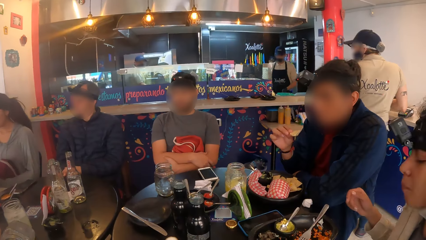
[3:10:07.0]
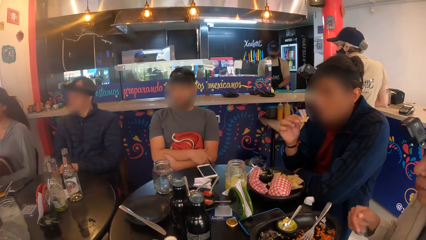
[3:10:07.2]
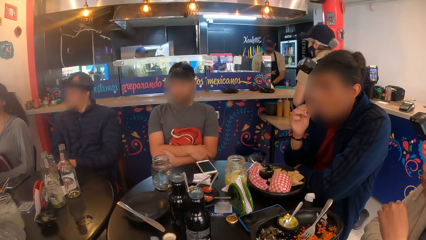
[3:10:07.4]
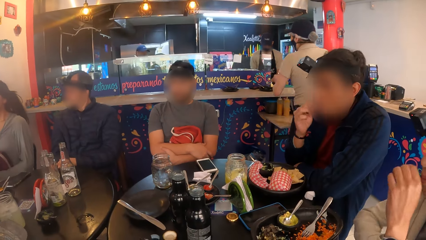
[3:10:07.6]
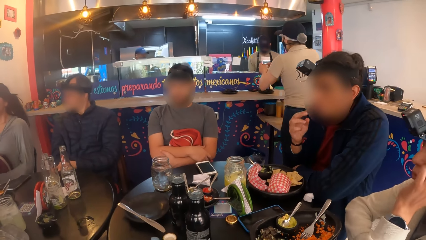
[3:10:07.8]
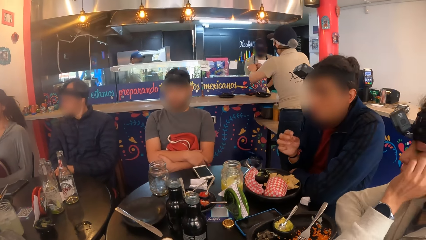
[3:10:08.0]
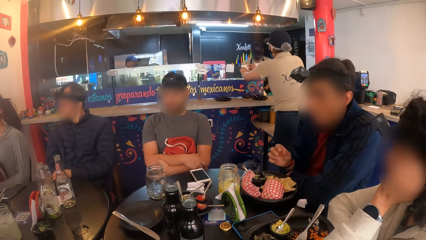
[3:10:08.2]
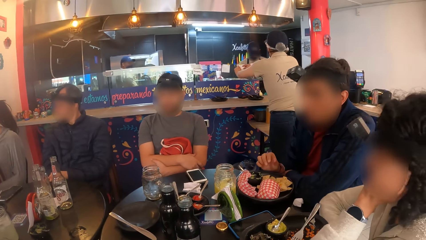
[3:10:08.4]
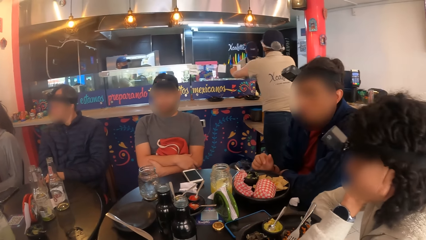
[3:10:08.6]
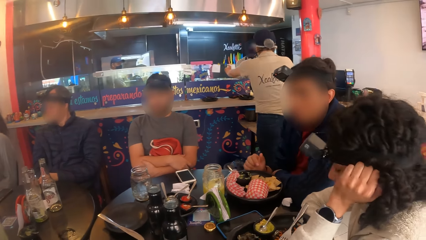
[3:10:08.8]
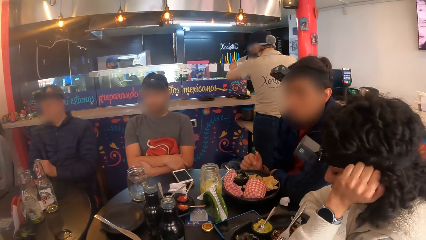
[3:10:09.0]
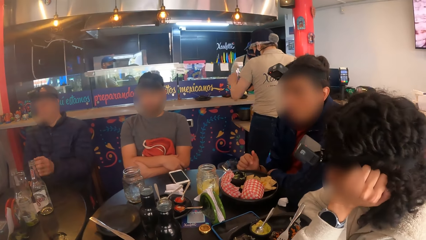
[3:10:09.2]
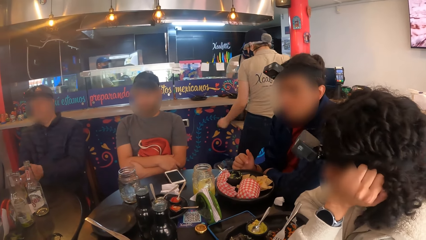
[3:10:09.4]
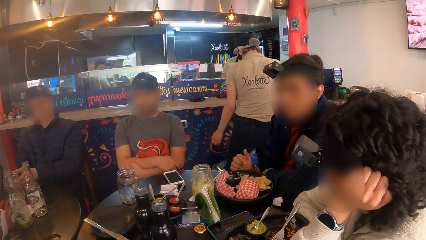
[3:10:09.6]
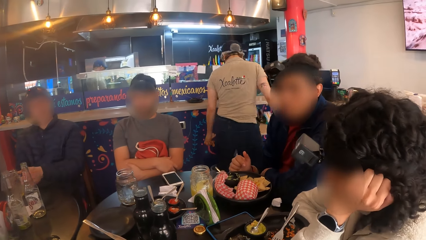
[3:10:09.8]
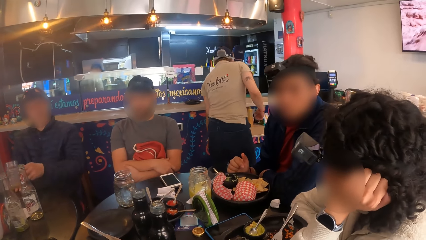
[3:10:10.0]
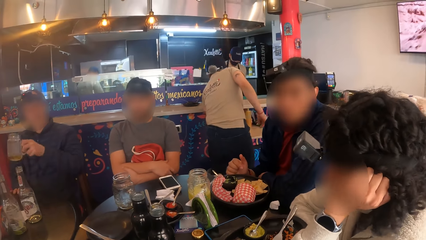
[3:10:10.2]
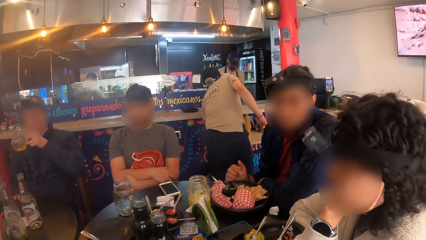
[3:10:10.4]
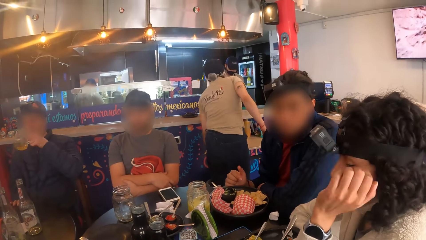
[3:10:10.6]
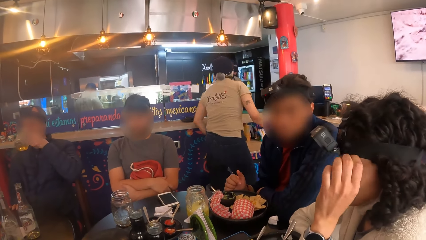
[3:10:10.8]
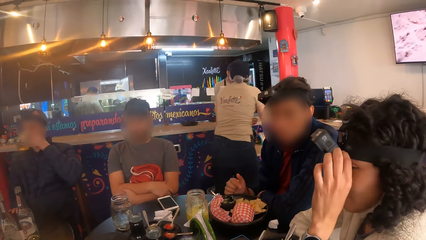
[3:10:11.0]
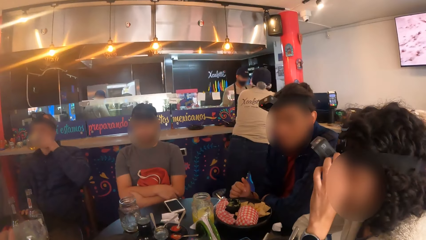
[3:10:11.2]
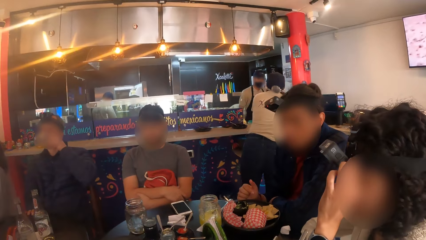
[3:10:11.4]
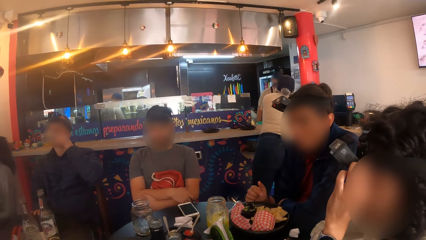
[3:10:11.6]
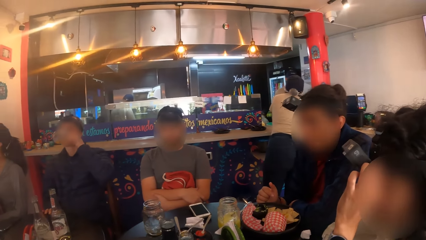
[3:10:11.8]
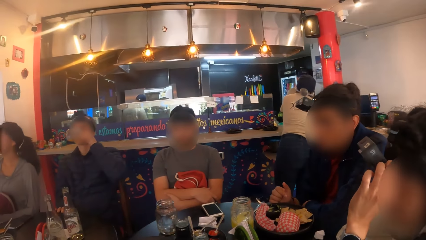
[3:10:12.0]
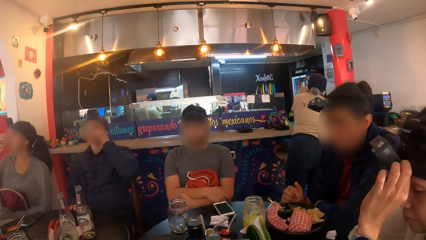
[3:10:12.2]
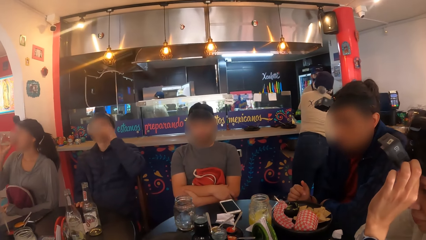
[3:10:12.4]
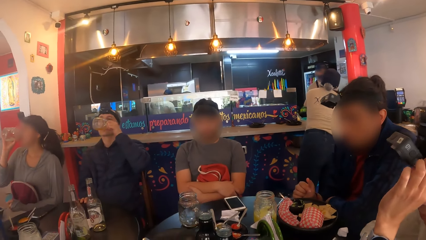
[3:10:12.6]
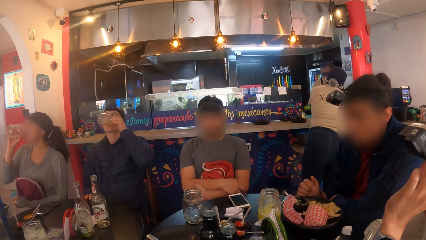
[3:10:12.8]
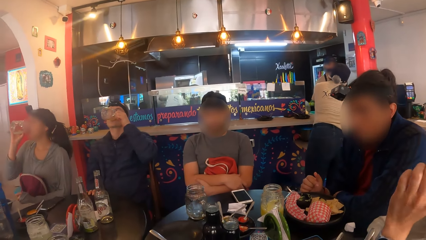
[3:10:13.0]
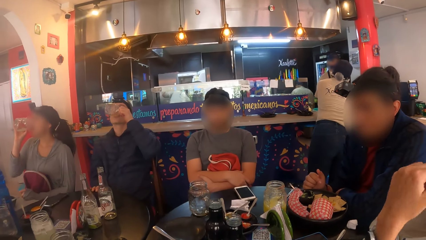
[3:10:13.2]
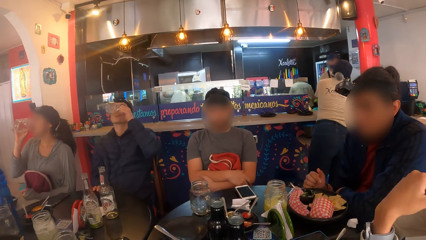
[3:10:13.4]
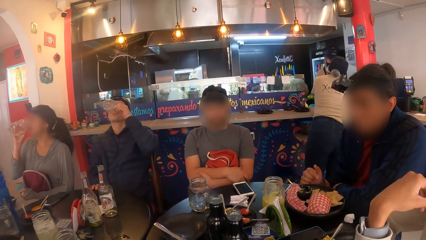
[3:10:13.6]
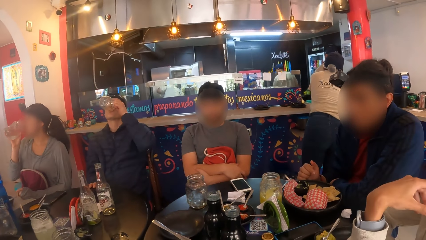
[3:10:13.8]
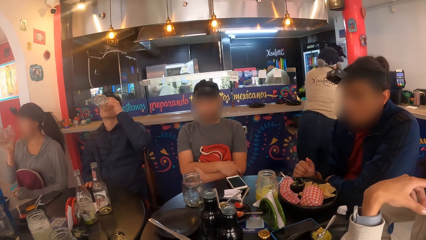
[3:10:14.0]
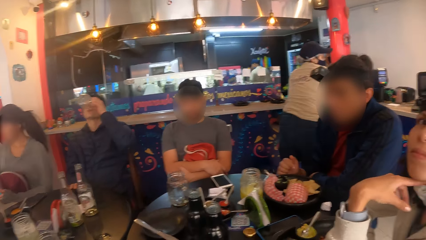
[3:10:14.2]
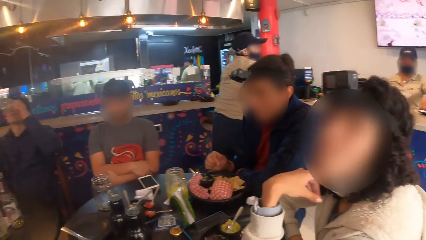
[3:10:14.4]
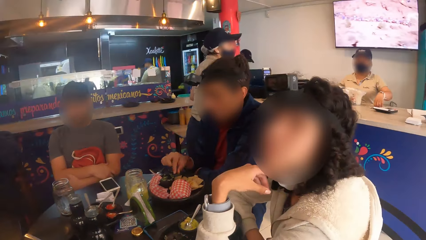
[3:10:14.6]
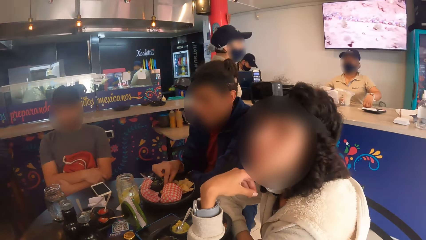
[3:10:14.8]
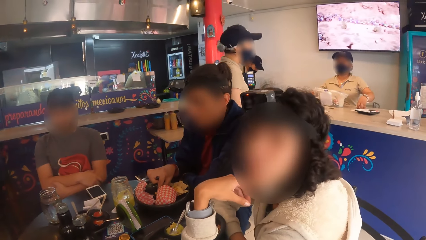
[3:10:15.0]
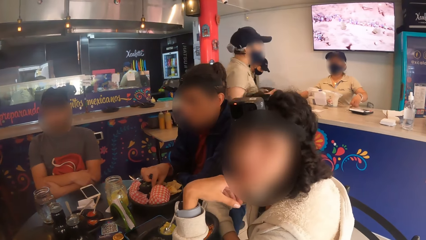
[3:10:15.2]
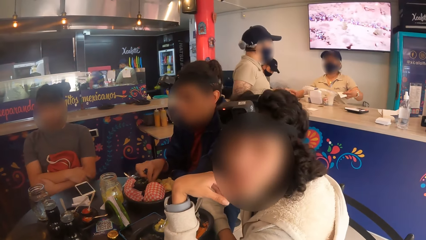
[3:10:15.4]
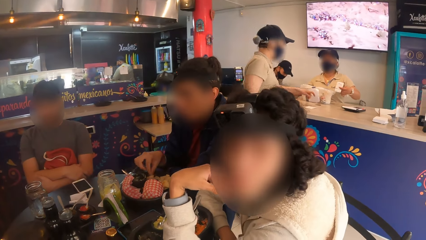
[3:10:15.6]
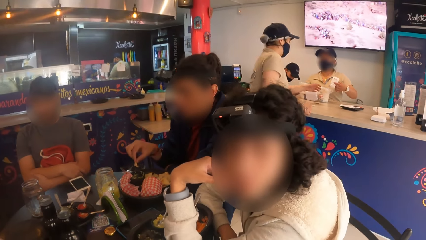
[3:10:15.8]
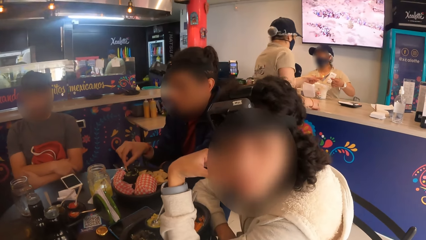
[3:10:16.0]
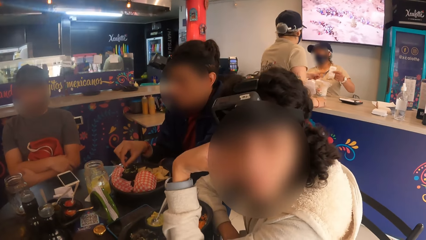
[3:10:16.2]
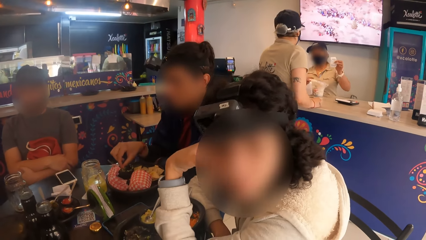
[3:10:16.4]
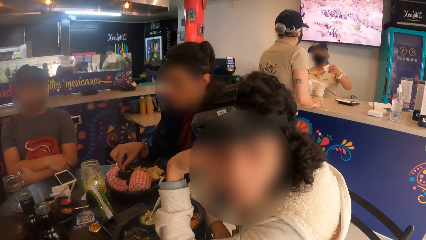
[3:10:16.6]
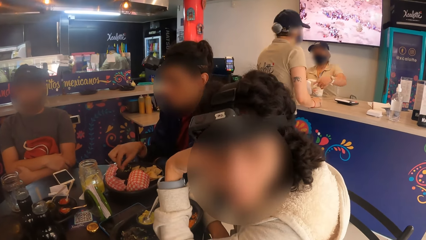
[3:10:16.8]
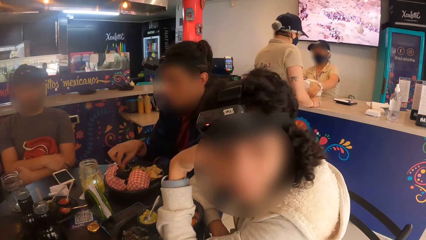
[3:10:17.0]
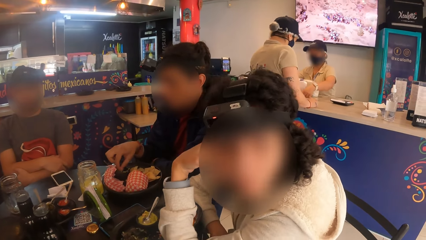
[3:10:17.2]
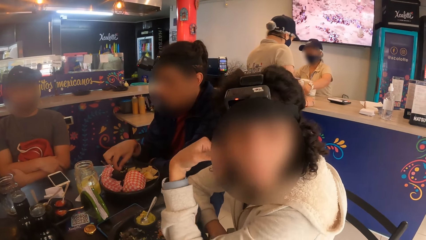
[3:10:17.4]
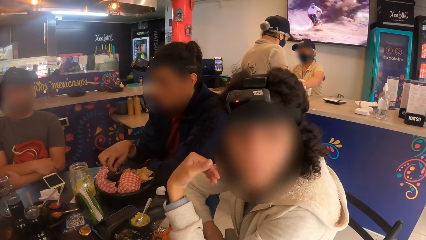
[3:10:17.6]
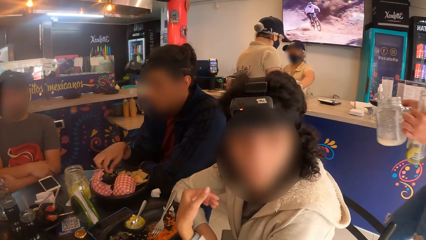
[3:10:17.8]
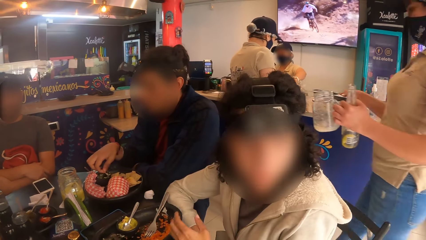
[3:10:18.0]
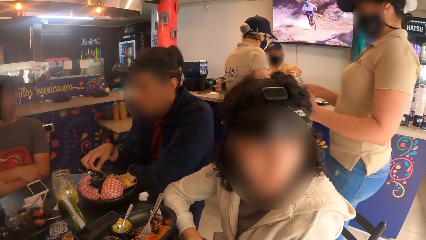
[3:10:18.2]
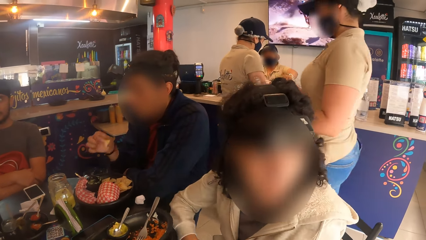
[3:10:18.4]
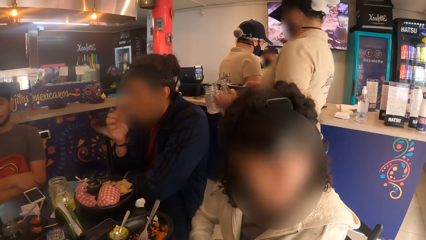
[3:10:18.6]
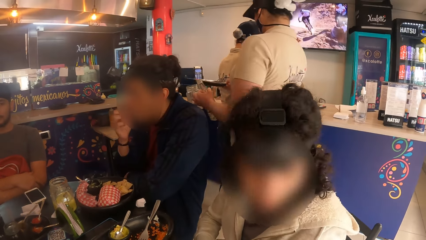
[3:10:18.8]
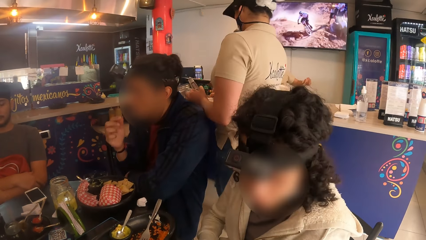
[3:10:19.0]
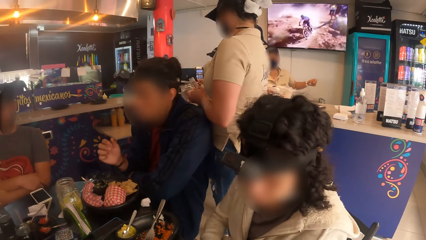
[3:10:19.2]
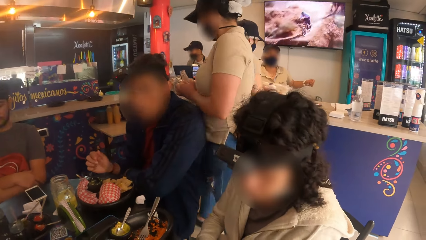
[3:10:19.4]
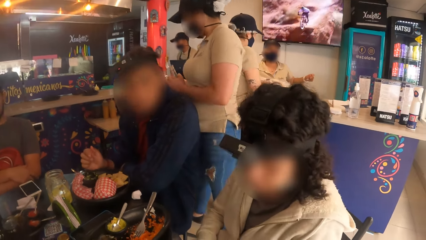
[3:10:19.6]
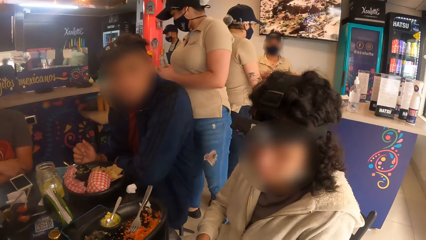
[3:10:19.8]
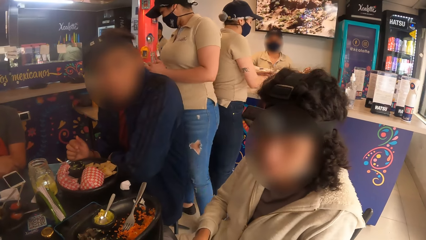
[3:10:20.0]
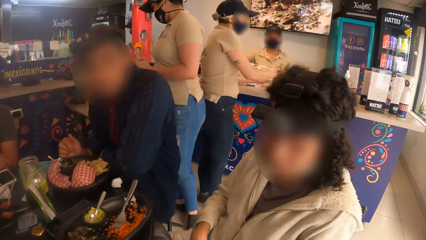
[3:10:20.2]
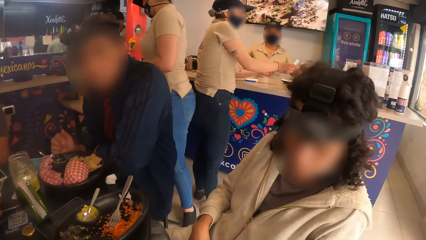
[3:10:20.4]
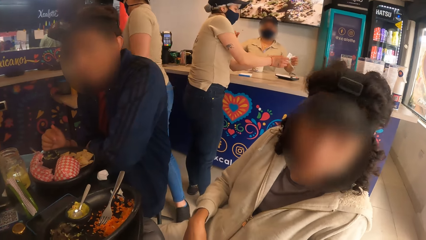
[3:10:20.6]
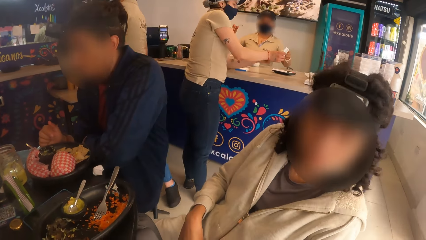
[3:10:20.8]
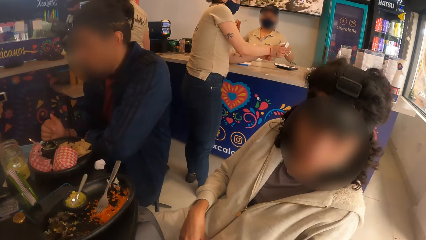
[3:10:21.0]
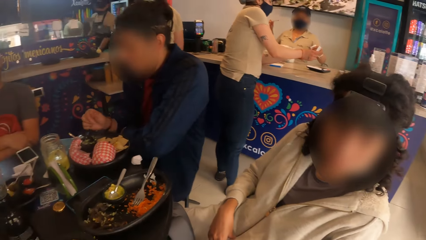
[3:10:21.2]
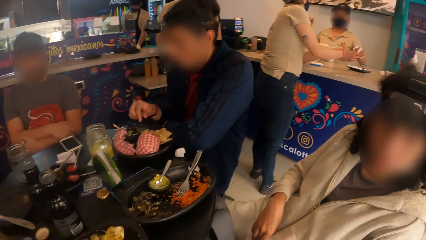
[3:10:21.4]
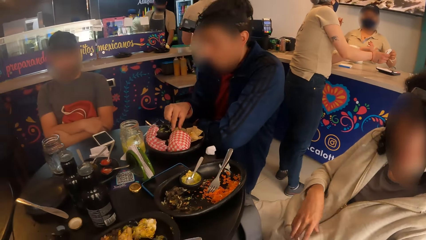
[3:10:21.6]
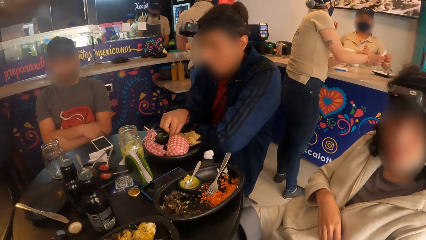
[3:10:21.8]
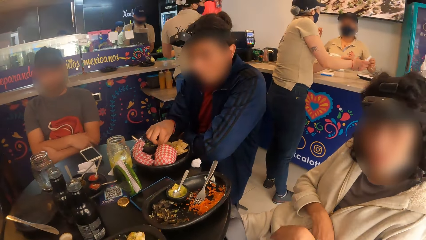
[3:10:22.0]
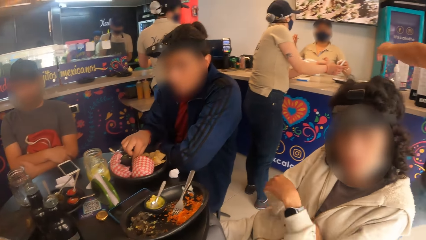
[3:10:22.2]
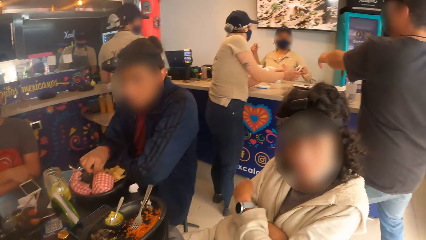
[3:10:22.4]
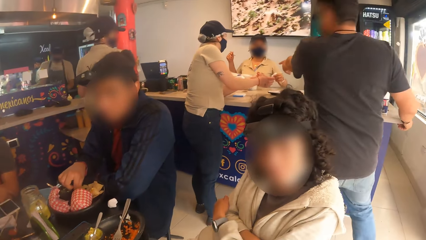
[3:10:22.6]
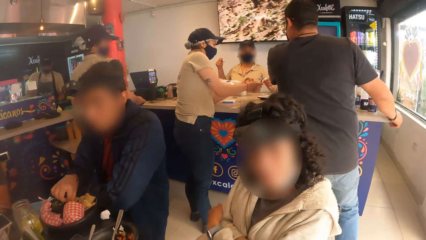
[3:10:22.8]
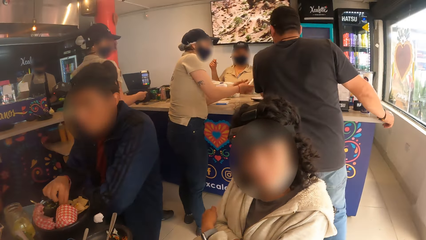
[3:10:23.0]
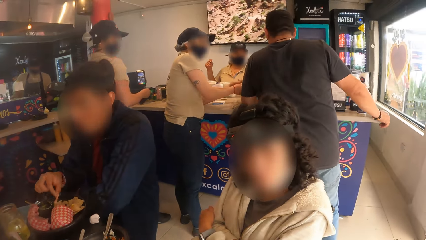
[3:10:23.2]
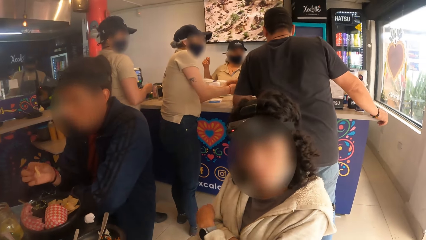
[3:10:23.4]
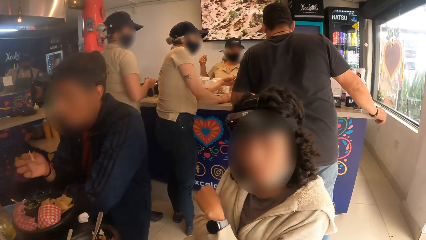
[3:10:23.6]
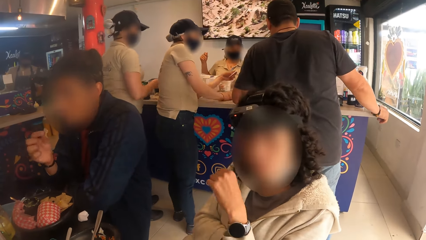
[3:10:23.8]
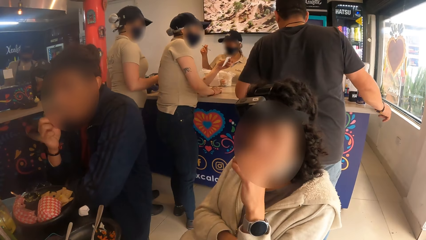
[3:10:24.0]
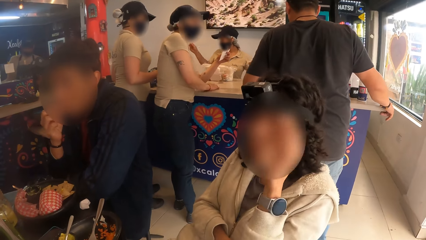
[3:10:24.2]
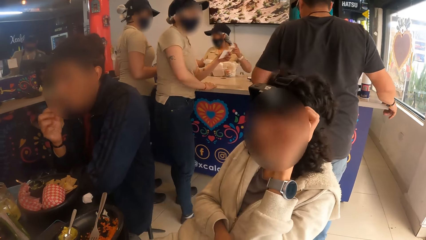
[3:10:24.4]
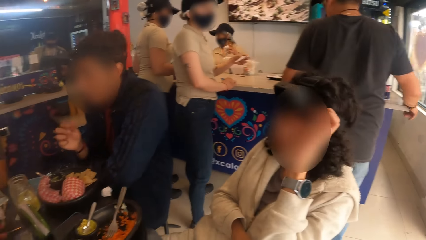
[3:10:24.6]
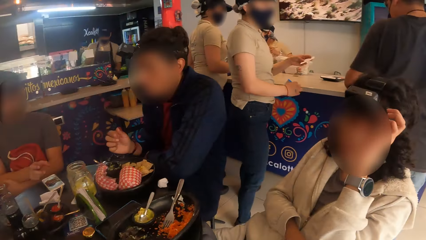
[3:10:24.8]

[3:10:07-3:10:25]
The camera wearer looks around the restaurant. The woman attaches a paper on a glass at the counter in the restaurant with her hands. A lady holds her chin. The man picks up the mug on the table with his left hand. He drinks from the mug in his left hand. Another woman drinks from a mug in her right hand. The first woman converses with the man at the counter. The camera wearer looks around the restaurant. The other woman drops the mug in her right hand on the table. Another man eats with his right hand from the plate on the table. A woman converses with the camera wearer. The first woman converses with the woman at the counter in the restaurant. Another lady eats food. Another woman walks past the first woman with a plate and a mug in her hands. The first lady interacts with the camera wearer. A man converses with the first woman at the counter. The man who eats eats with his right hand from the plate on the table.
